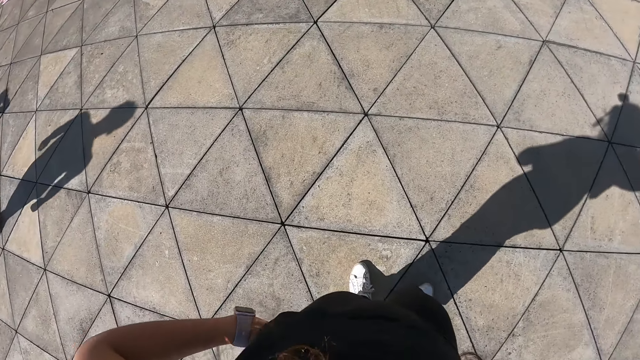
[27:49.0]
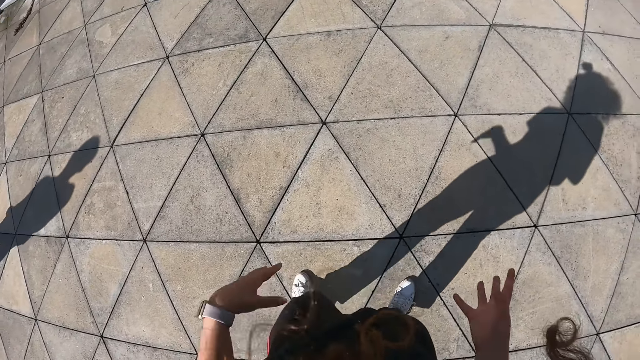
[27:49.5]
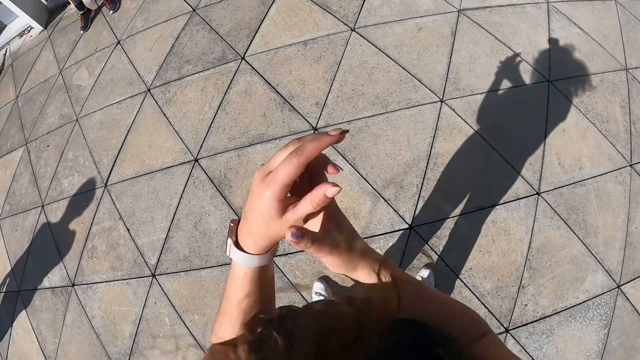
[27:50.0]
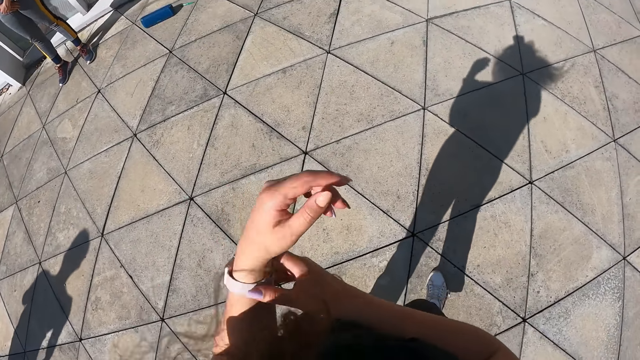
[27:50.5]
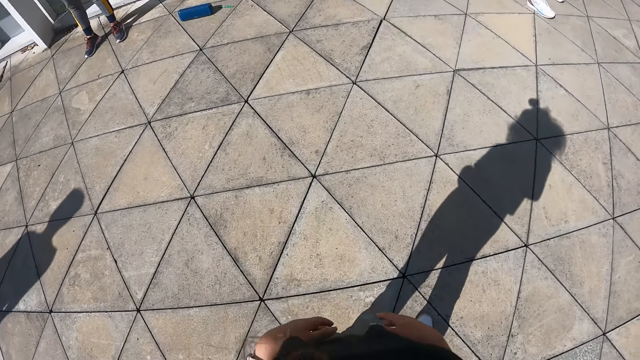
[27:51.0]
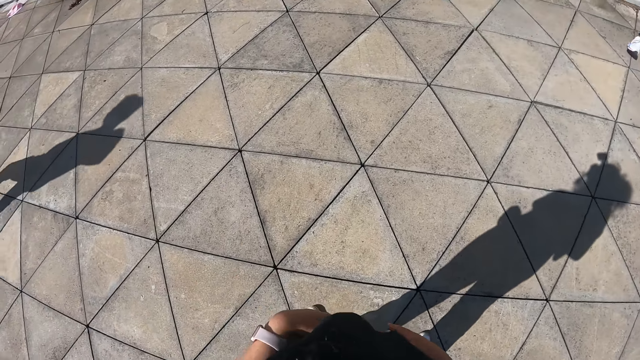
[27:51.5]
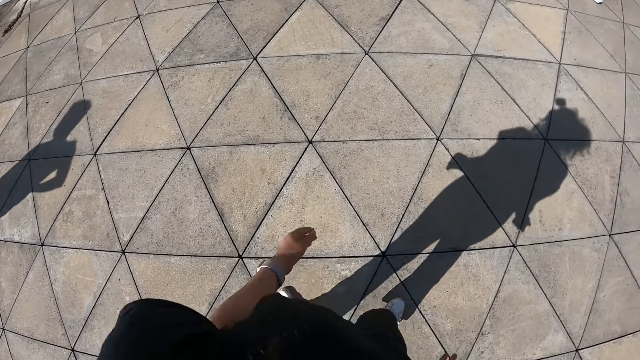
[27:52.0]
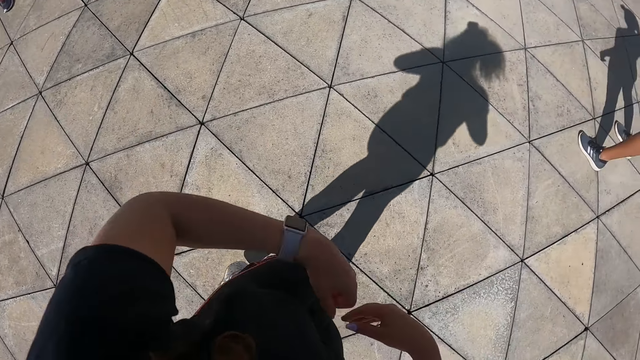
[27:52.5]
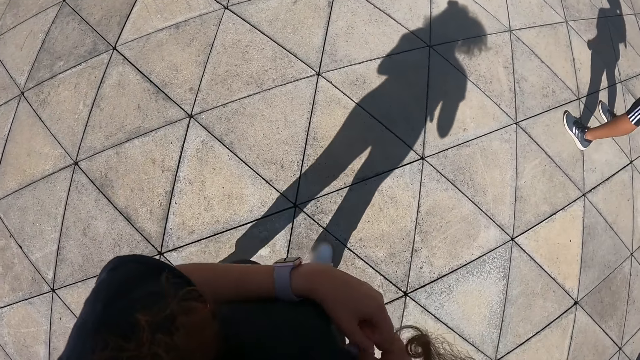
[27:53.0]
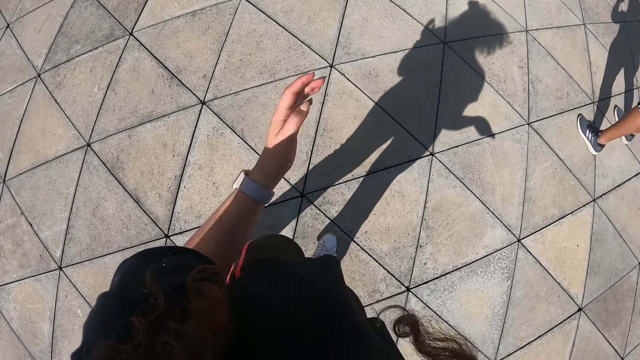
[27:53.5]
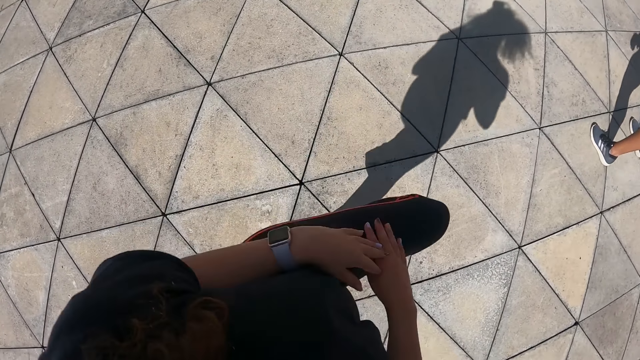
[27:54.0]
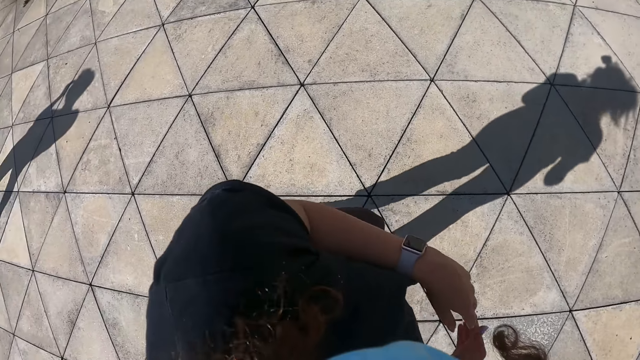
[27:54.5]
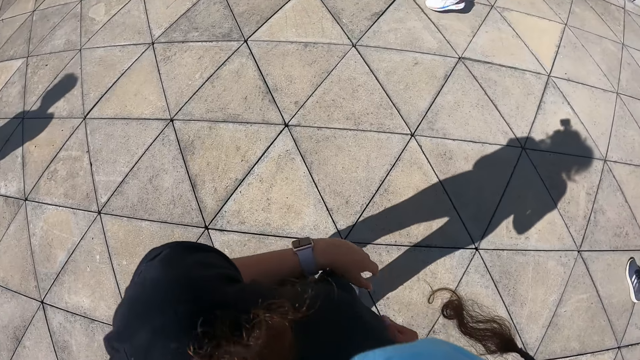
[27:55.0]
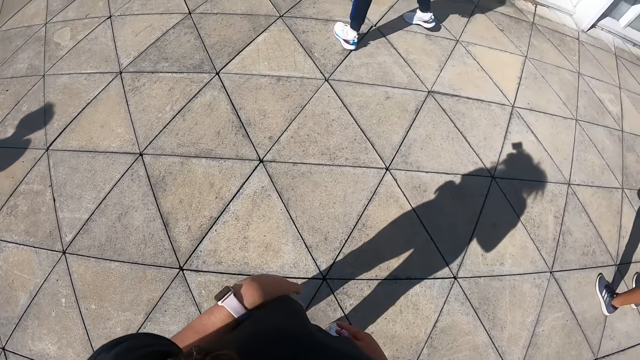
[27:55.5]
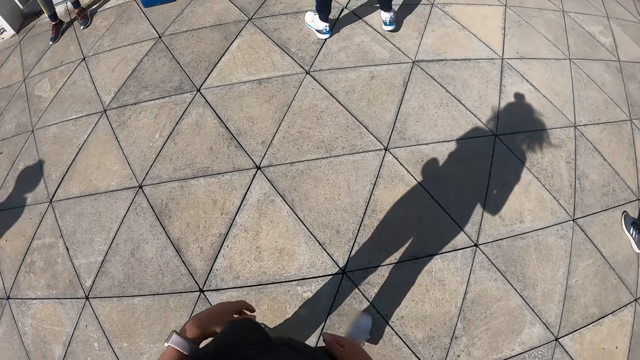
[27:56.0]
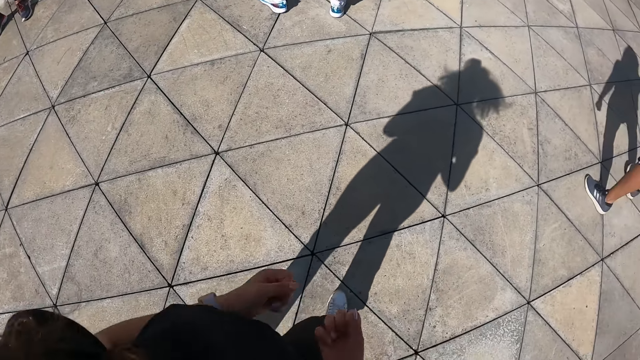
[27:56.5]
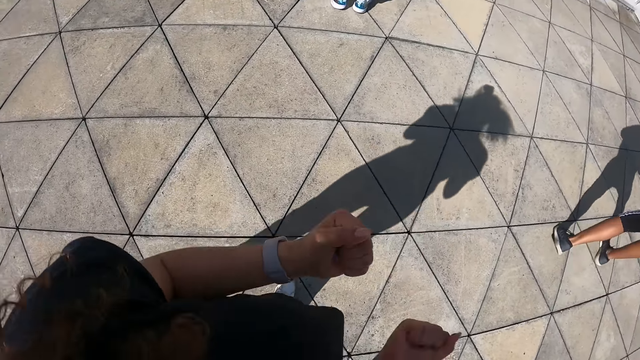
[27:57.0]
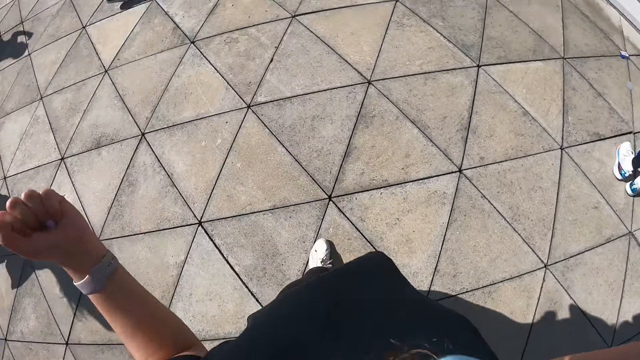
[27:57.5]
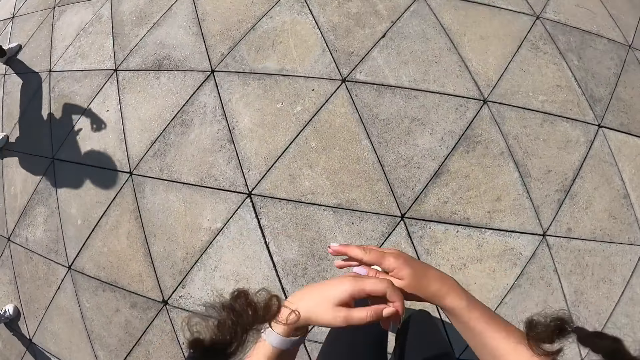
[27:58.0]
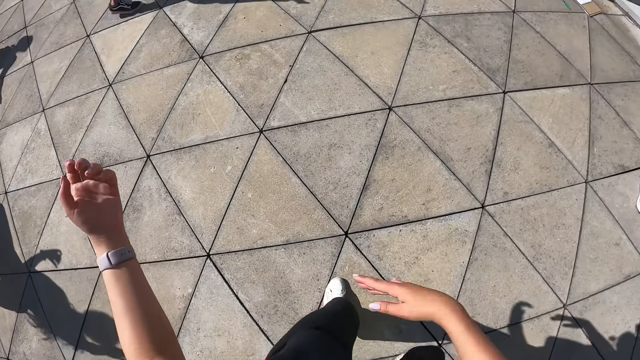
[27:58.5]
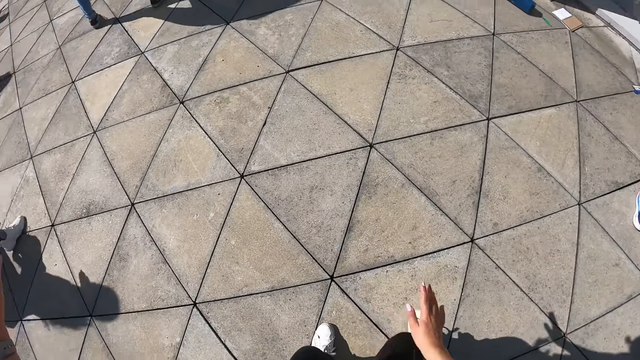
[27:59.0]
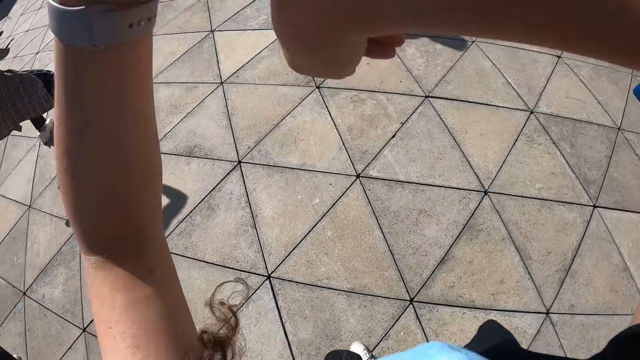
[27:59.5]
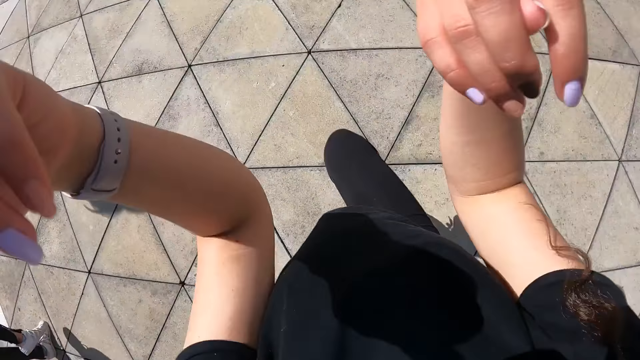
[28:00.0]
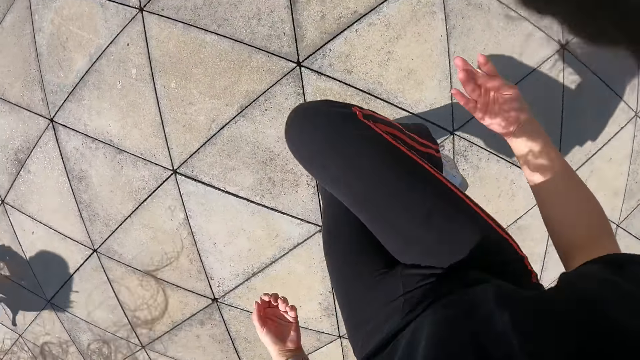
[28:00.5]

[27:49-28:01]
The camera wearer holds the wrist. She adjusts a watch on her left wrist with her right hand. She dances with the group of people in a compound.

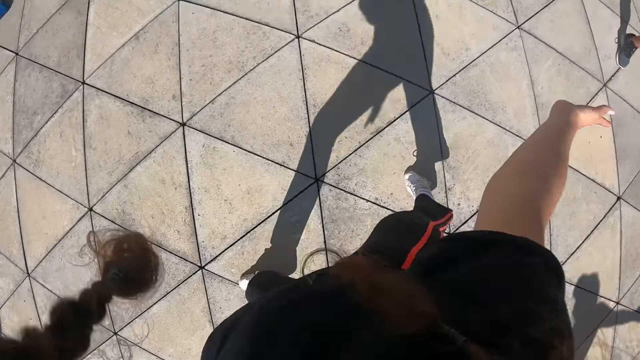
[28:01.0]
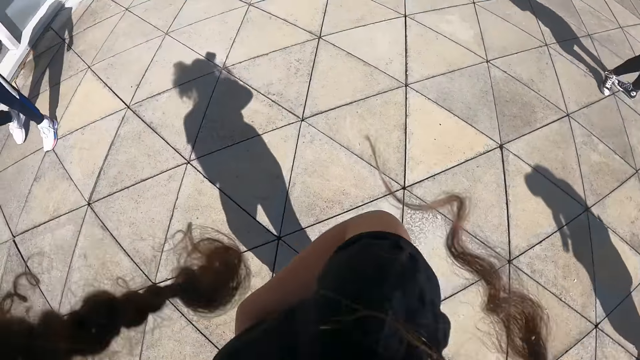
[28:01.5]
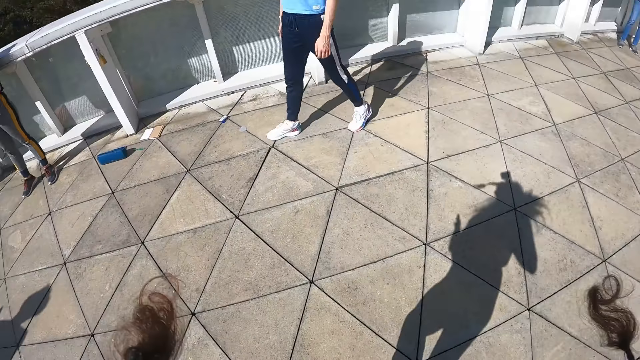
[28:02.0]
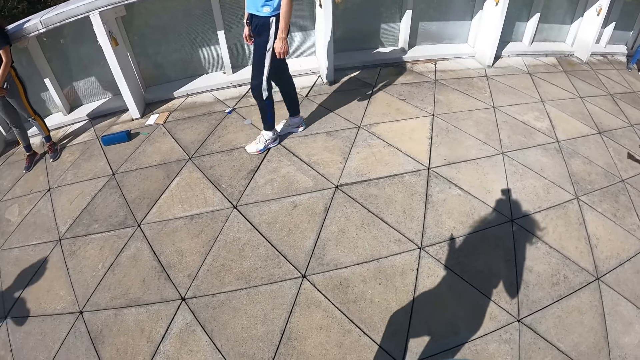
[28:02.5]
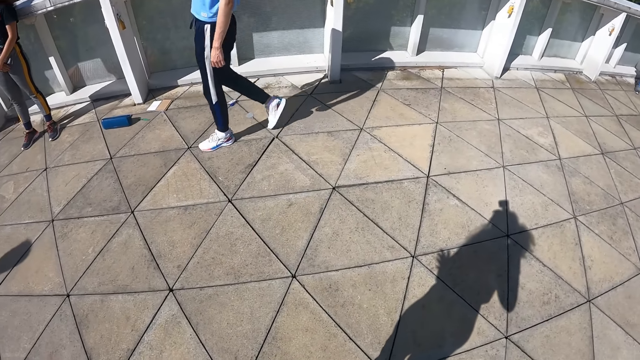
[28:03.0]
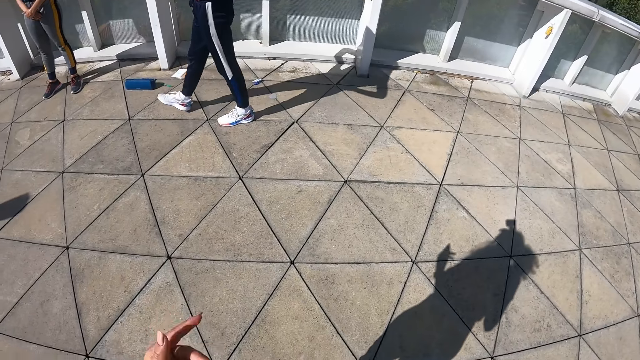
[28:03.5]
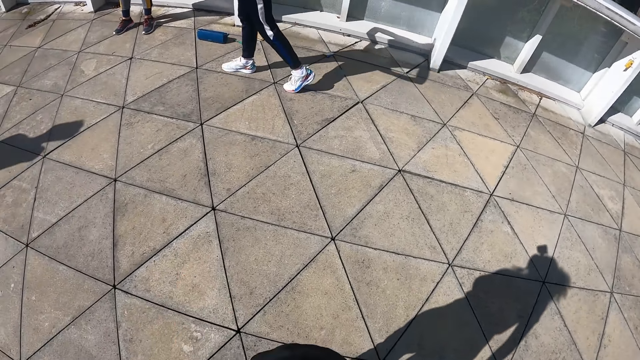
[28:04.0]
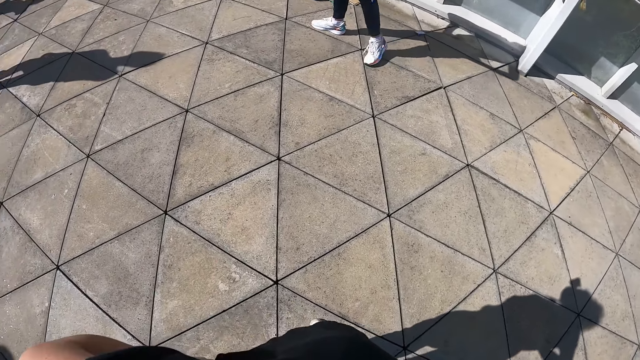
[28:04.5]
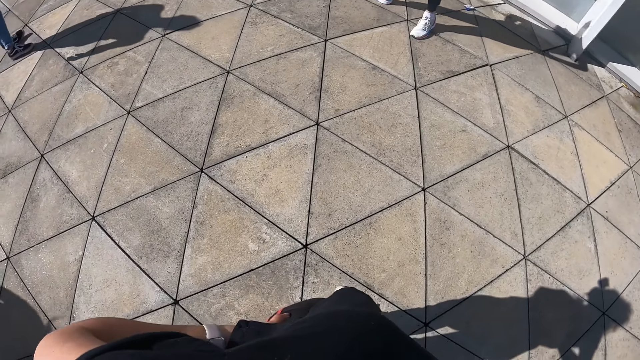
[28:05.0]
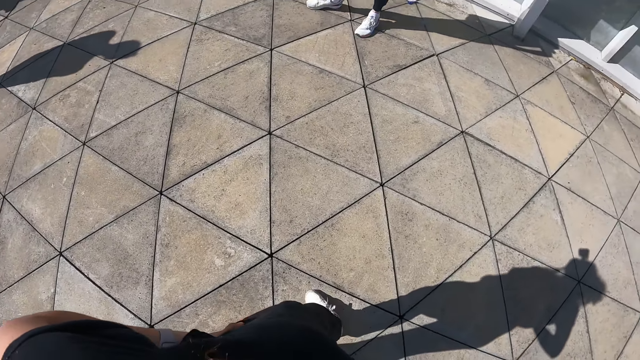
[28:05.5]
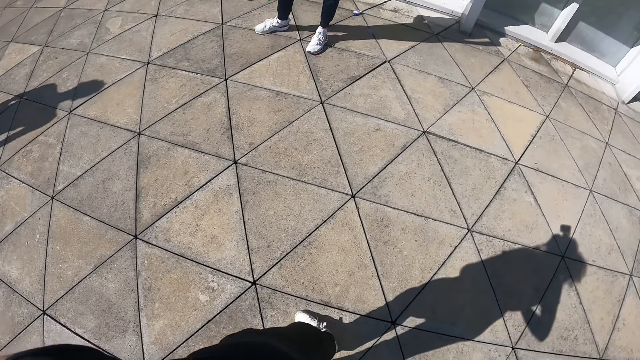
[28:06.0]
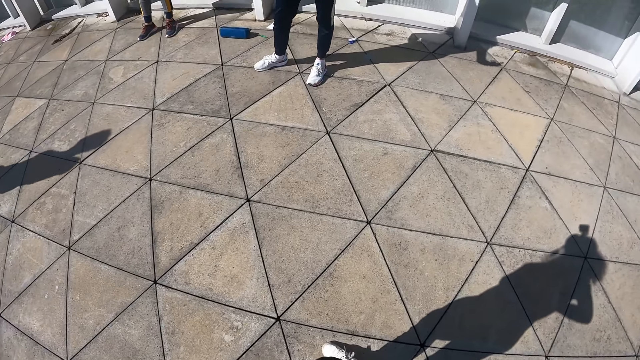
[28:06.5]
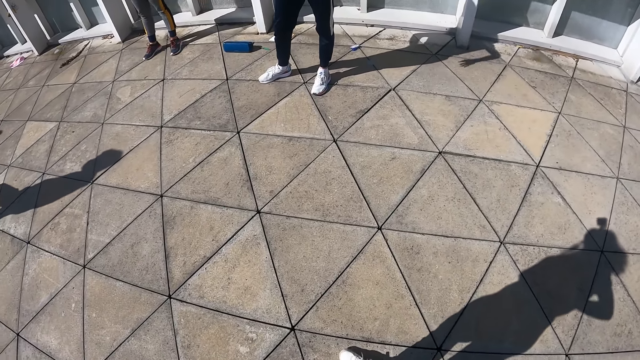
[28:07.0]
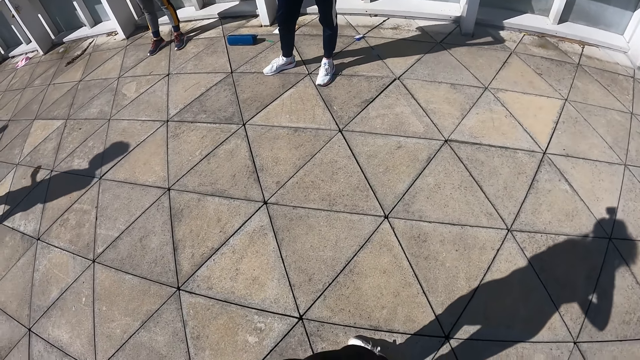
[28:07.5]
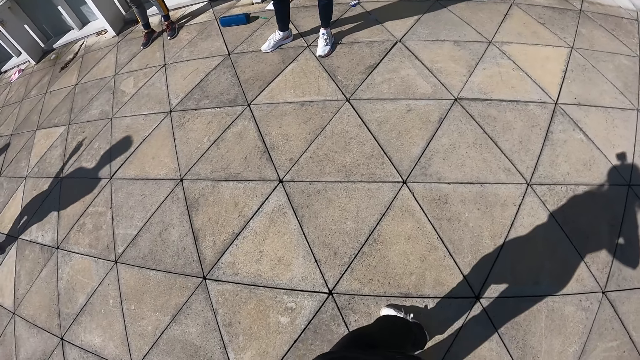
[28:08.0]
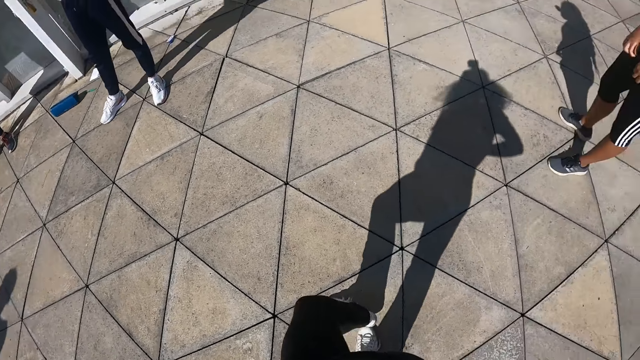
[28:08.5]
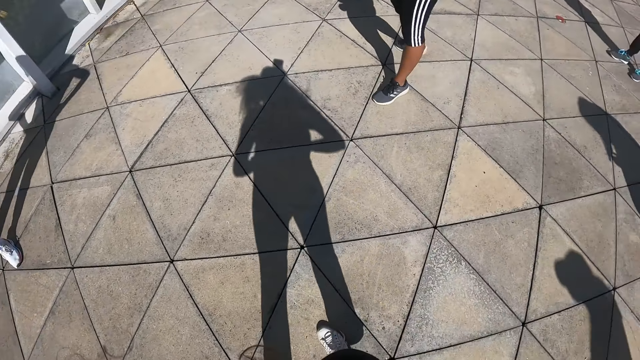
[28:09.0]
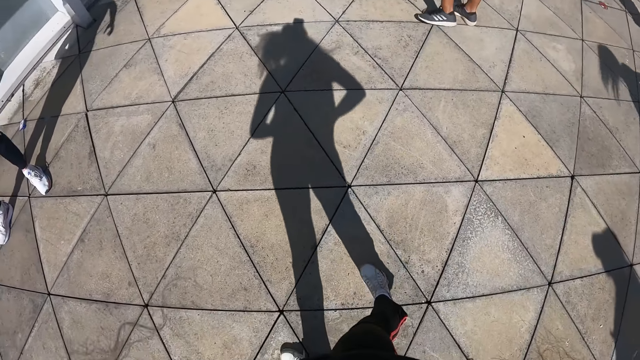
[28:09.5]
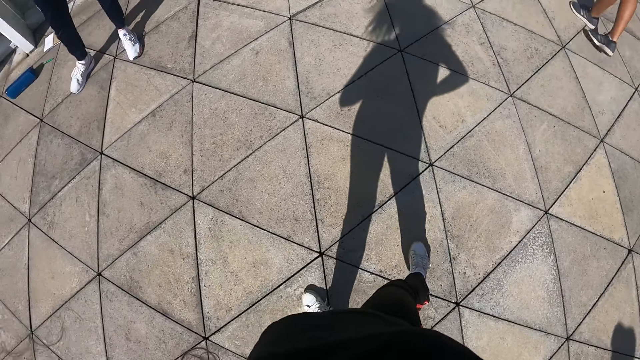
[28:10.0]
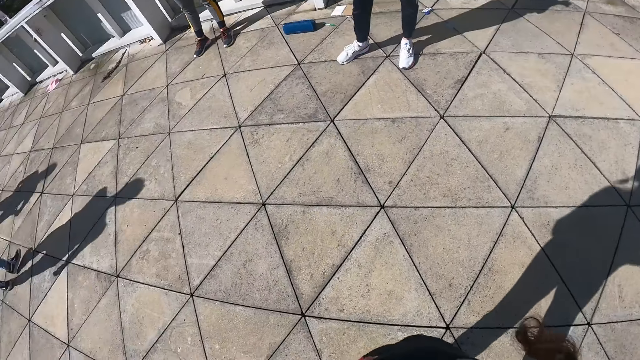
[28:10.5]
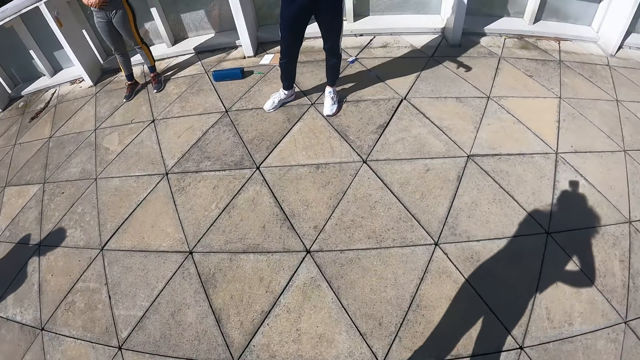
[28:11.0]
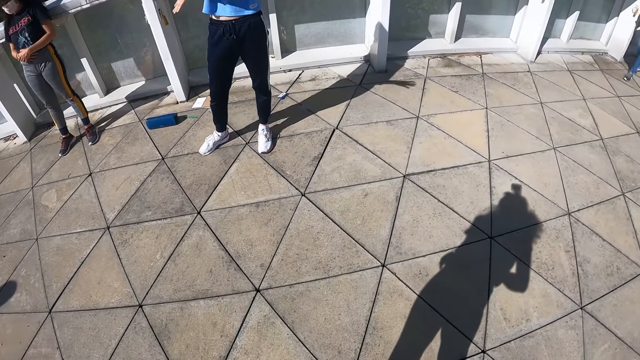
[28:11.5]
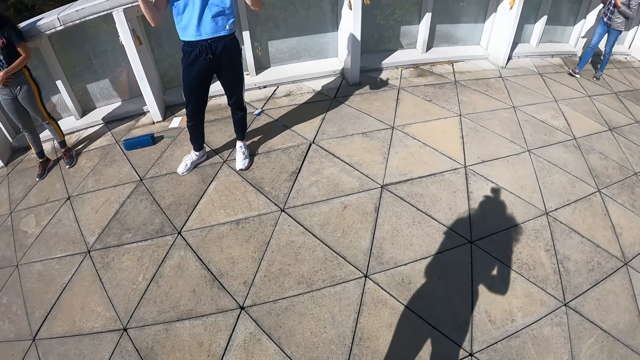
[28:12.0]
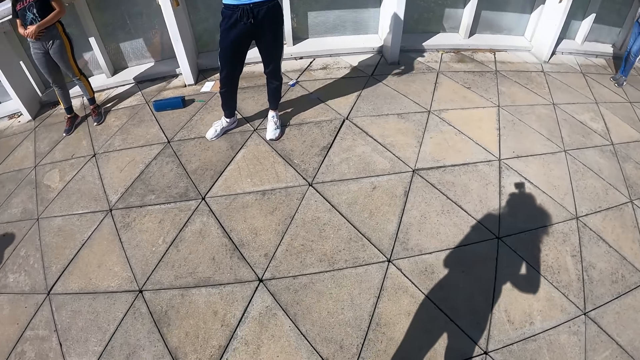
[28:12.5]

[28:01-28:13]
The camera wearer holds the waist.
